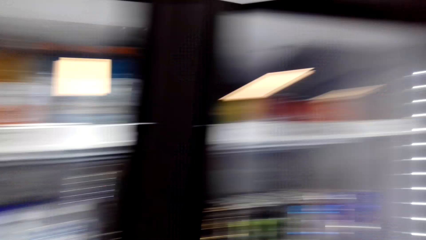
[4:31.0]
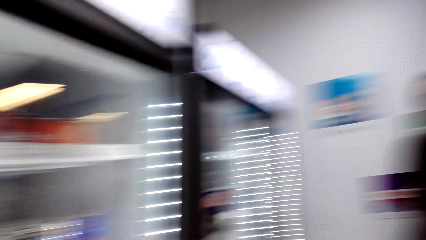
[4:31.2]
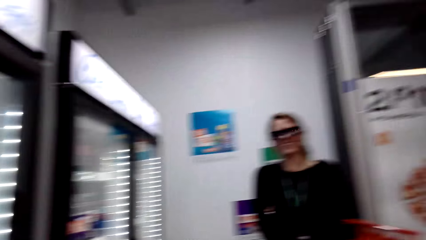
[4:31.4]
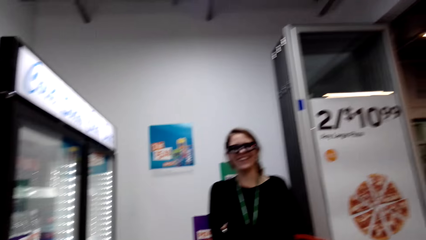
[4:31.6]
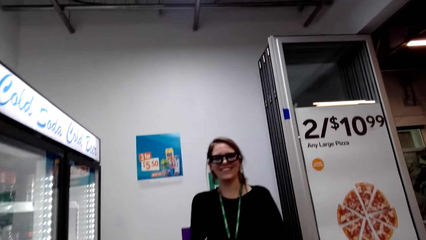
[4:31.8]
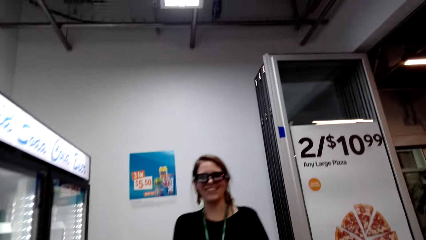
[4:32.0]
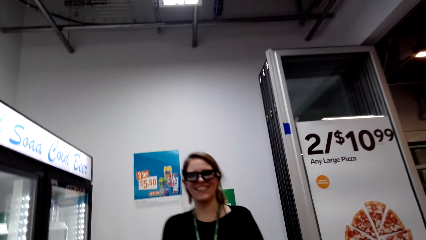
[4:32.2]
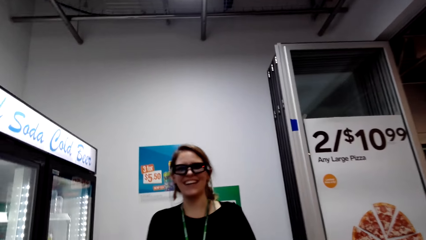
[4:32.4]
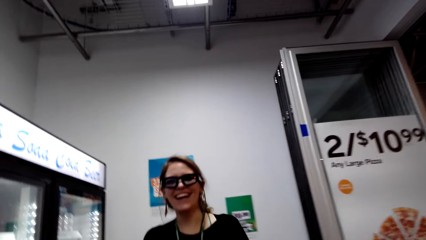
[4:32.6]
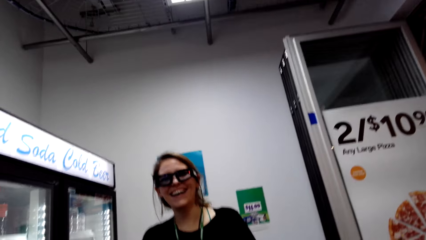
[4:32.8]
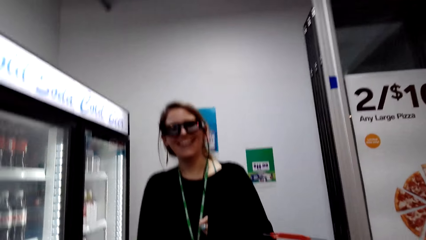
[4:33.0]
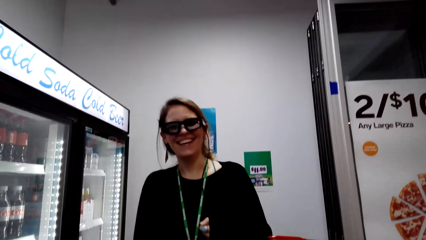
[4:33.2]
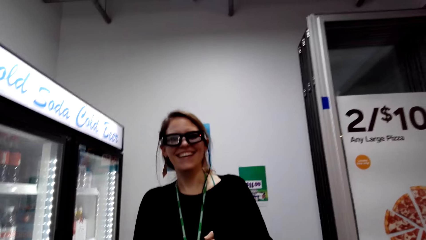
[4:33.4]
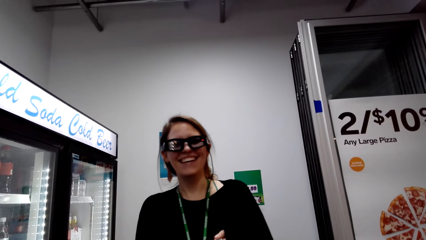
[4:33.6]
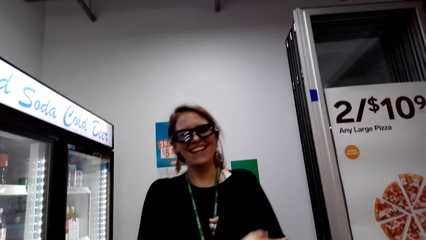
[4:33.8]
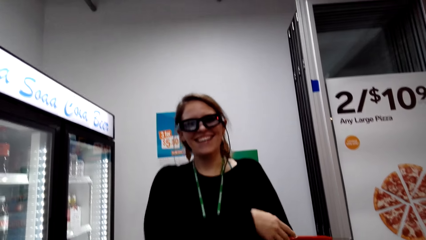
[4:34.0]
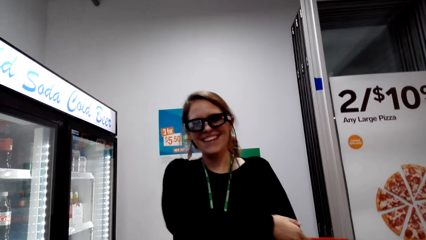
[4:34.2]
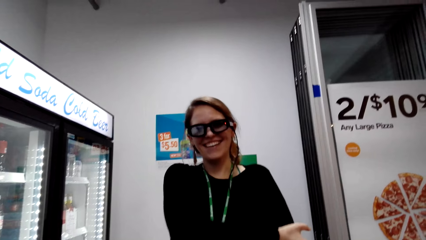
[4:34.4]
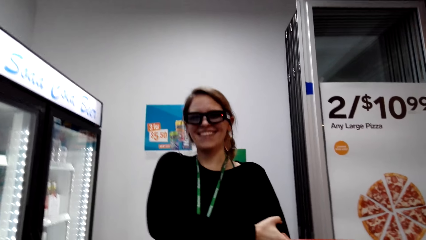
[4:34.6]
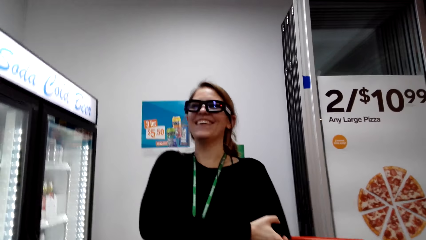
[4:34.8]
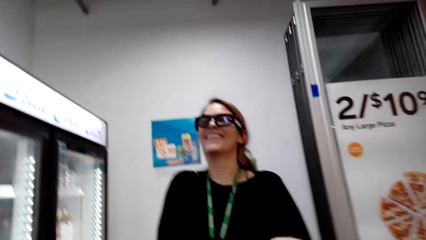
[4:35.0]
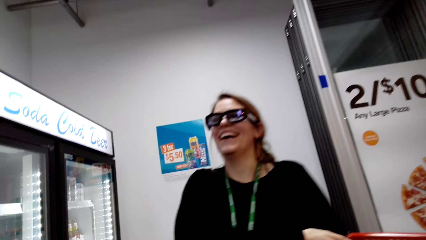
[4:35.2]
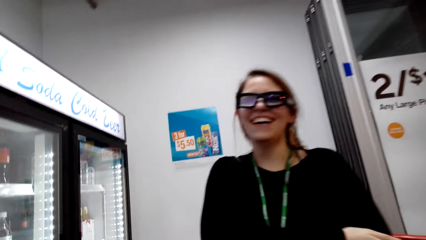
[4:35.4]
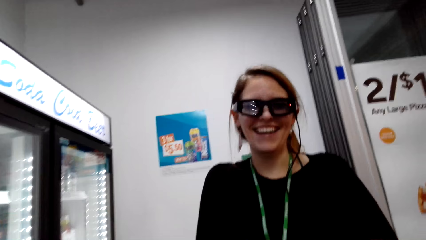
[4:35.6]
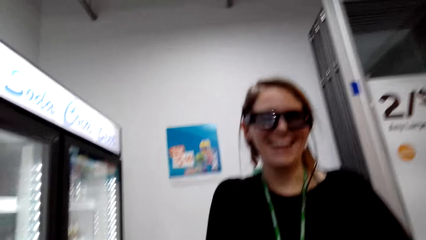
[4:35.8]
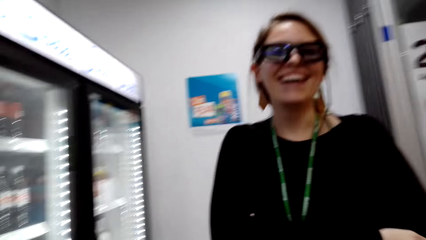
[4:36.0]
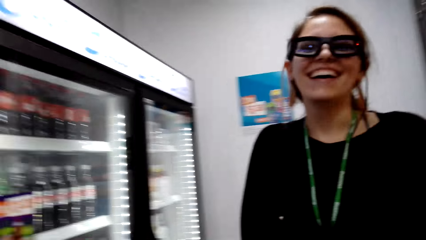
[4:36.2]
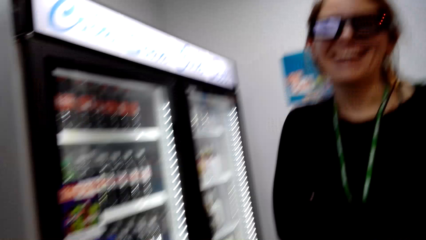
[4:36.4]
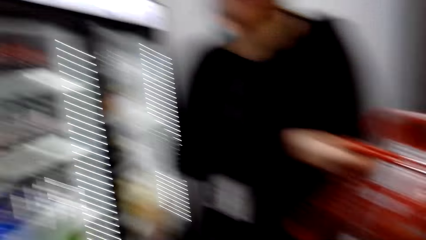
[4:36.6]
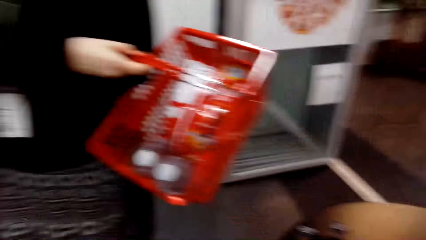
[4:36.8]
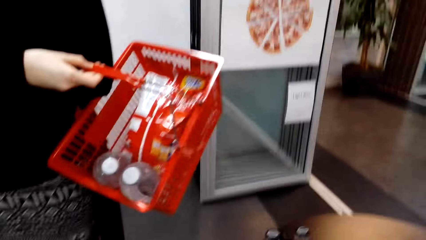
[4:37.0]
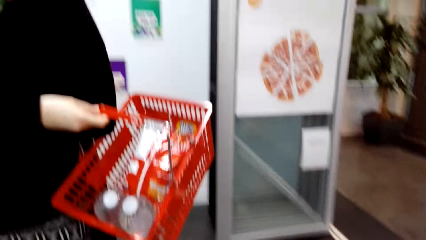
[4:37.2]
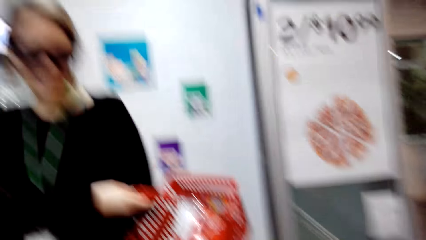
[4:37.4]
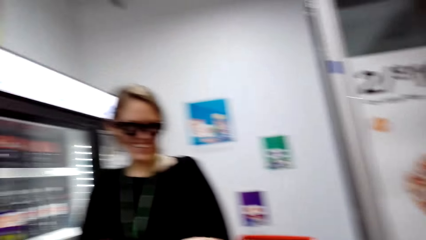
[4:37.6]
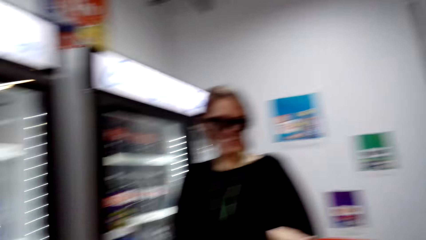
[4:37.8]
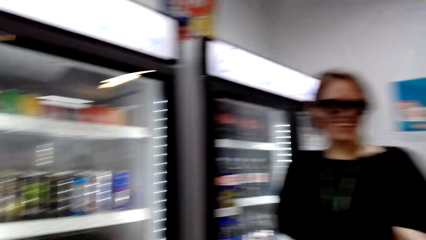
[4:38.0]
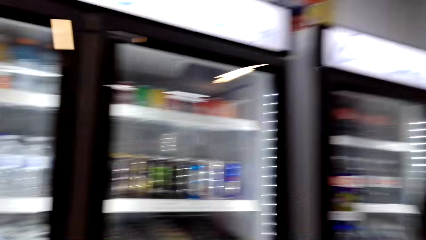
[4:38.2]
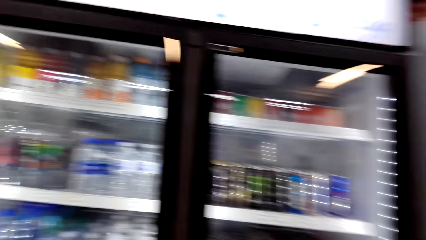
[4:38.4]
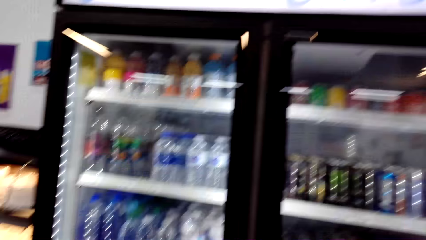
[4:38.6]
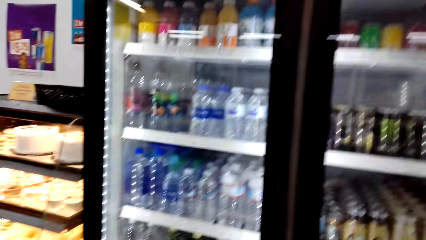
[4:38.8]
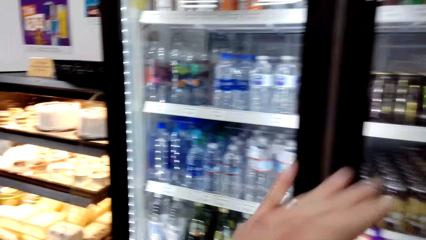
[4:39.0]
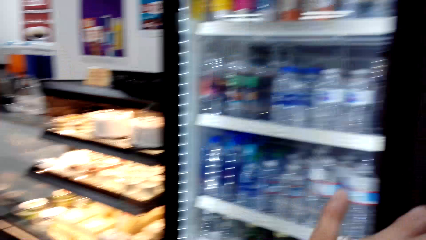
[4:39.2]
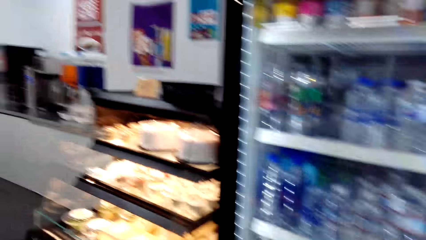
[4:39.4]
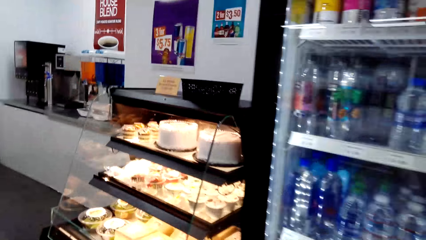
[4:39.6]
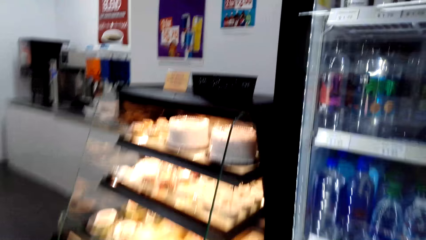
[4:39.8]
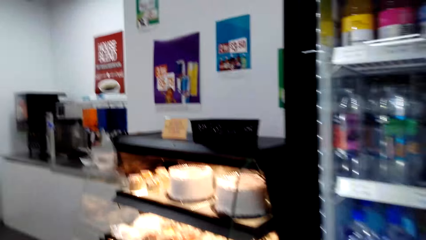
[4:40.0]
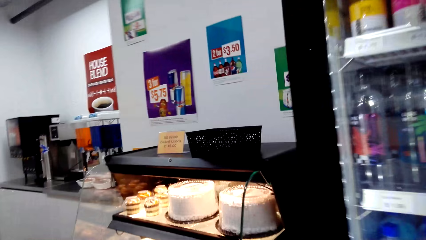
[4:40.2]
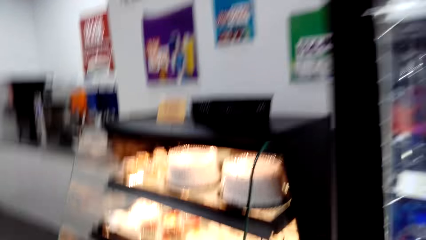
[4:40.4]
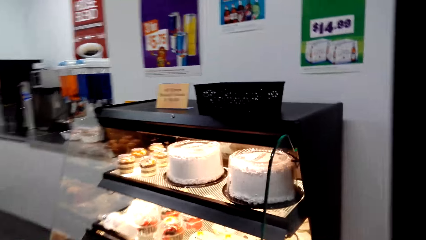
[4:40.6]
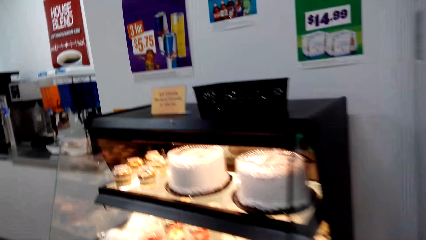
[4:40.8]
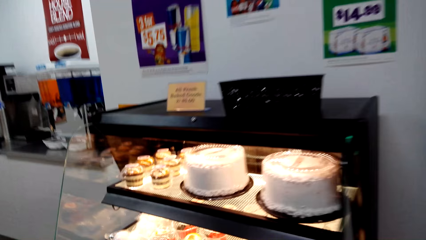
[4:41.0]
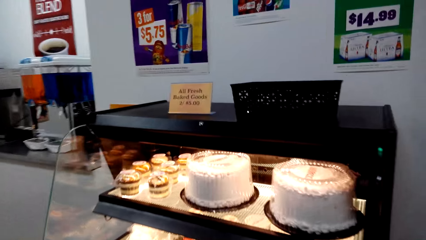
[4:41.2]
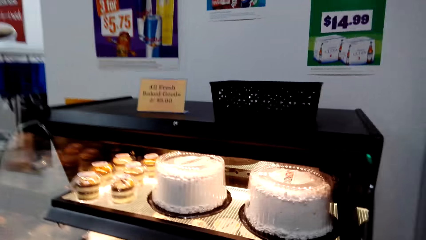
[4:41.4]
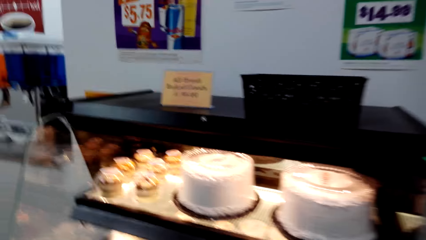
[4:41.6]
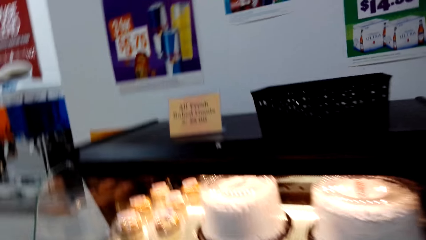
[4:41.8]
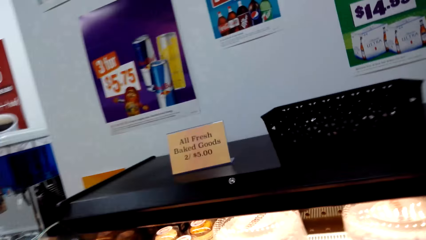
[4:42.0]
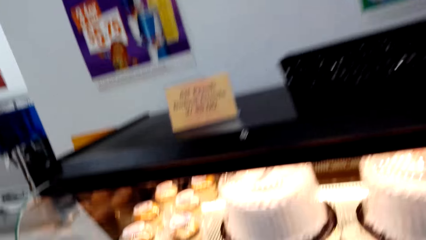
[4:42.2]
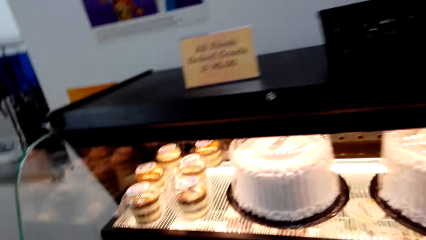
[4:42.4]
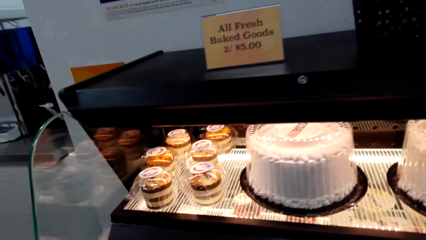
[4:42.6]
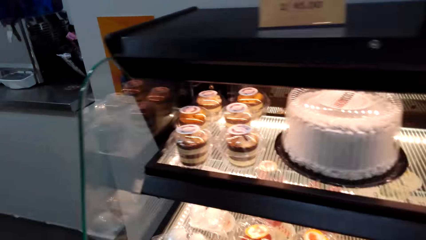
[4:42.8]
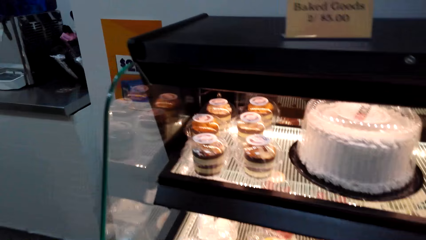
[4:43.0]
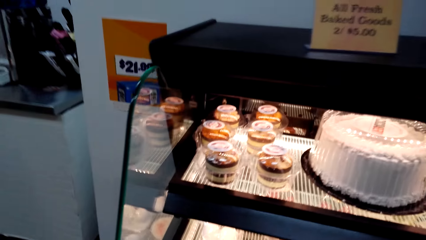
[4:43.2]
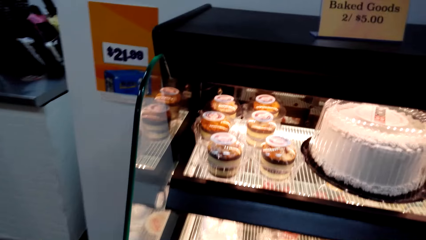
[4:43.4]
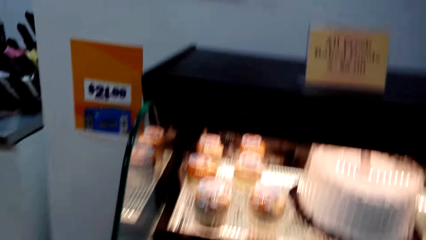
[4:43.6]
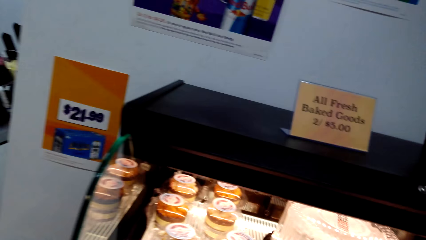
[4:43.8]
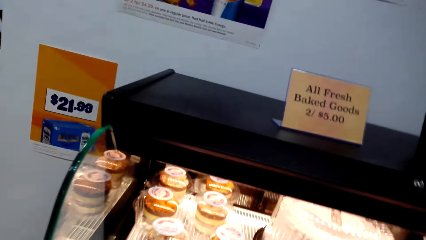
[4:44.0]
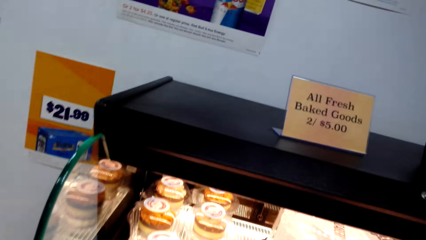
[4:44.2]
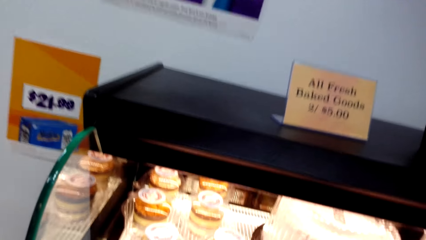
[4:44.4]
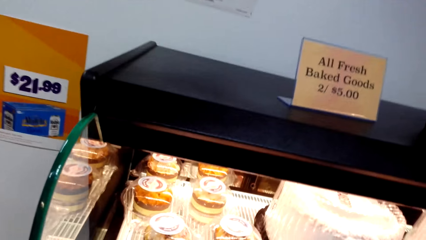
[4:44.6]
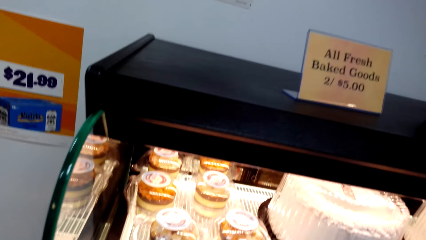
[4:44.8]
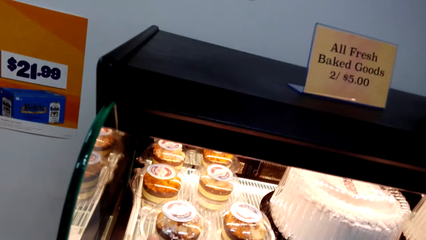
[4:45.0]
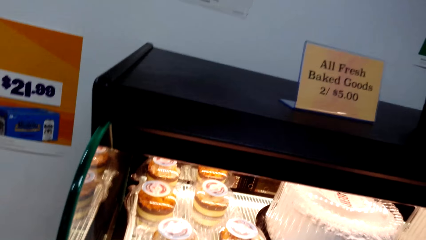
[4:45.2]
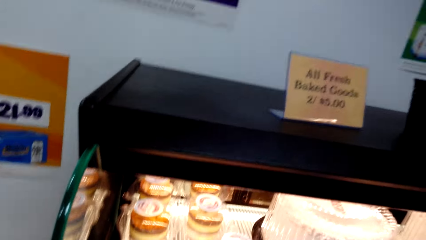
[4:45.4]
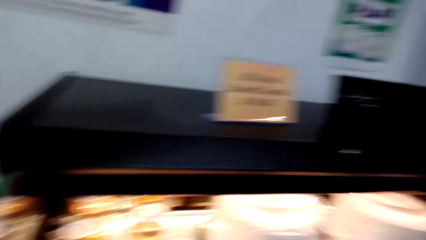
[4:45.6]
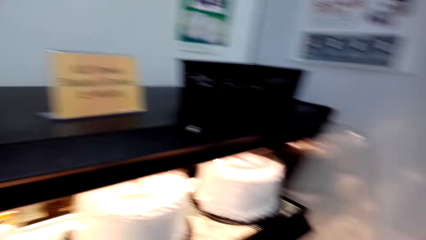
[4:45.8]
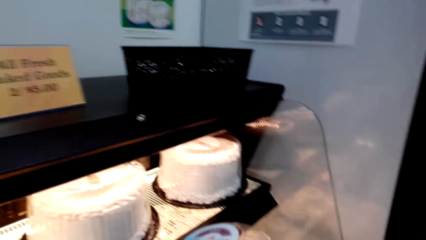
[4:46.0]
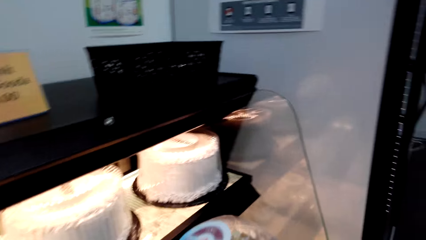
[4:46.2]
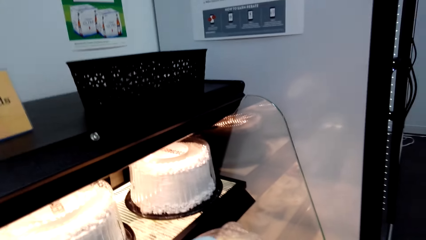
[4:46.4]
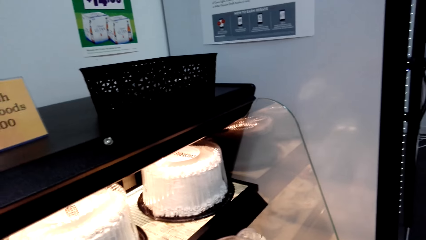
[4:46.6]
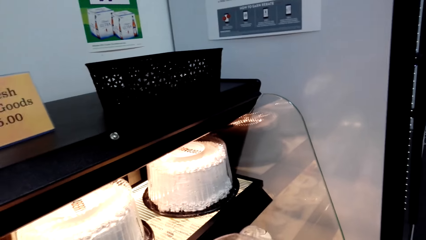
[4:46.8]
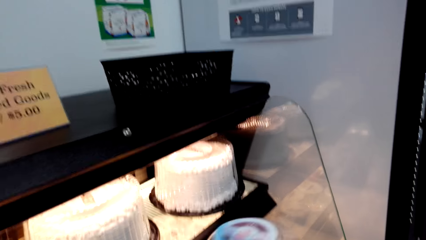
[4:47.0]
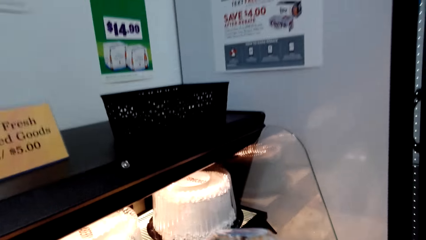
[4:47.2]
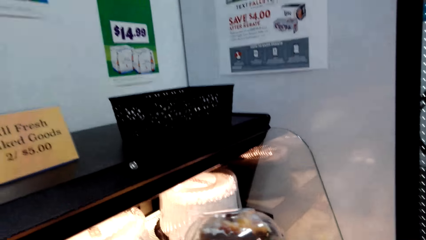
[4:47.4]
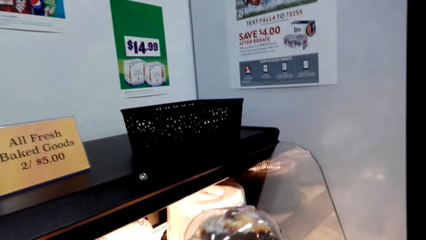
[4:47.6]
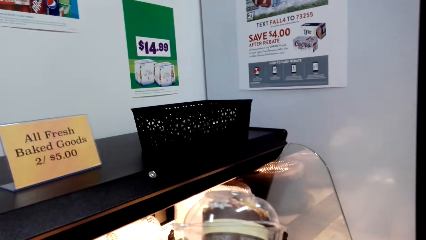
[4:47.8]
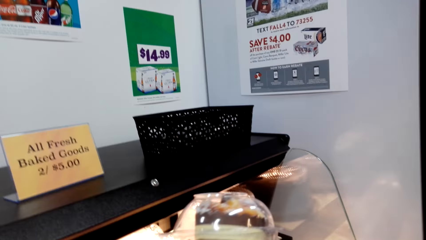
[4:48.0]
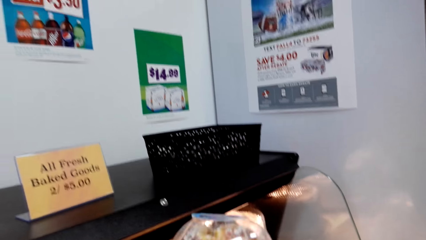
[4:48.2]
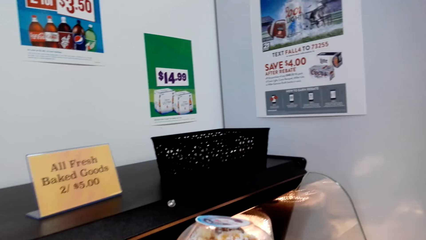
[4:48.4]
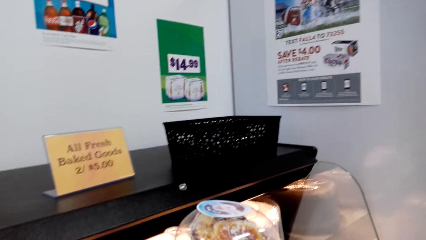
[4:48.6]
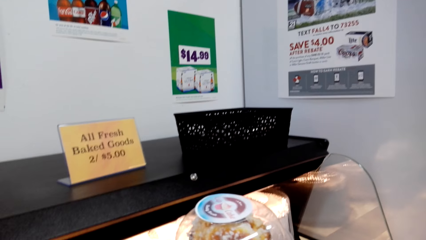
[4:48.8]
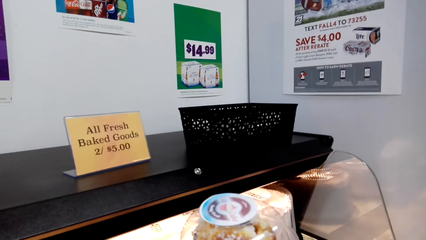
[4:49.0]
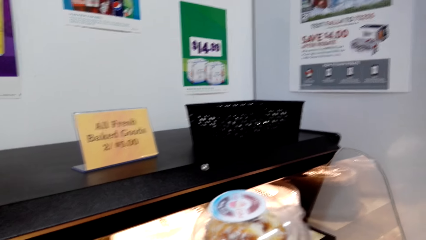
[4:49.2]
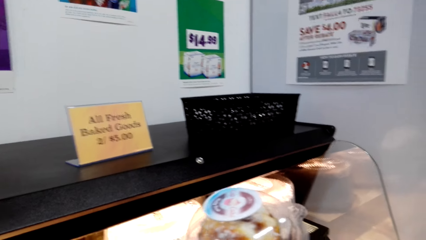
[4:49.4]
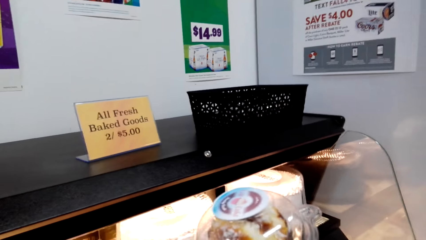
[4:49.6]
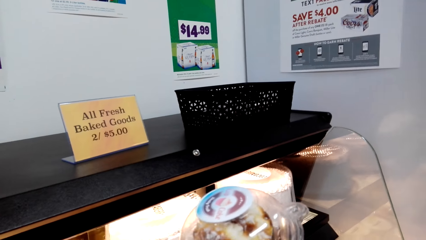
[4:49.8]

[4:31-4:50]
A woman talks. The woman holds a basket. The camera wearer talks. The woman talks. The camera wearer talks. They walk in the shop. They look at the cake.
